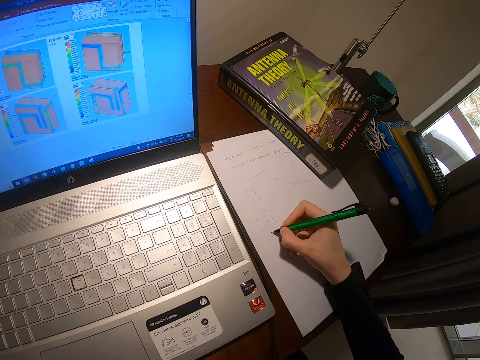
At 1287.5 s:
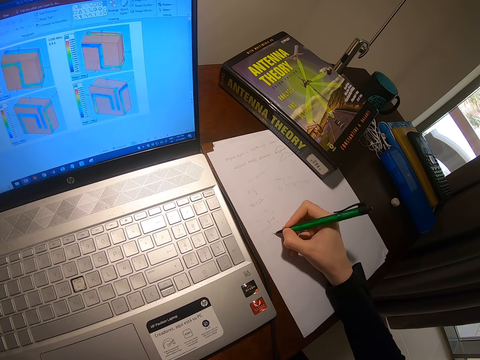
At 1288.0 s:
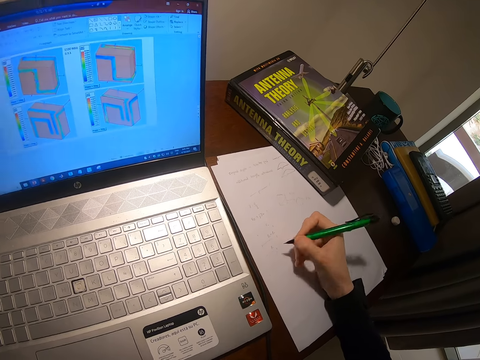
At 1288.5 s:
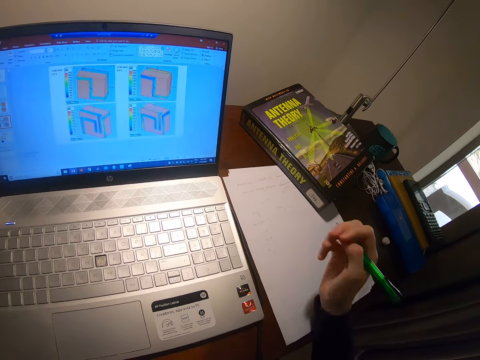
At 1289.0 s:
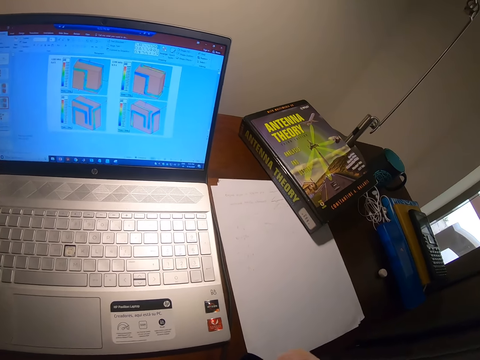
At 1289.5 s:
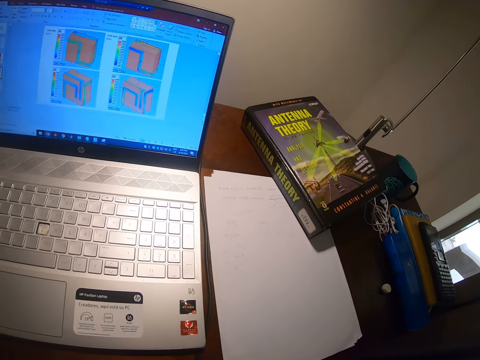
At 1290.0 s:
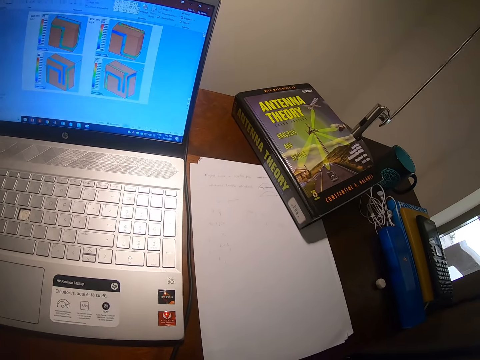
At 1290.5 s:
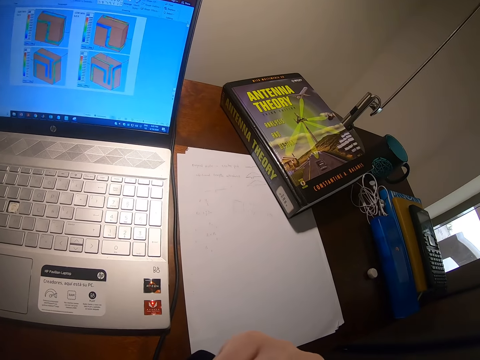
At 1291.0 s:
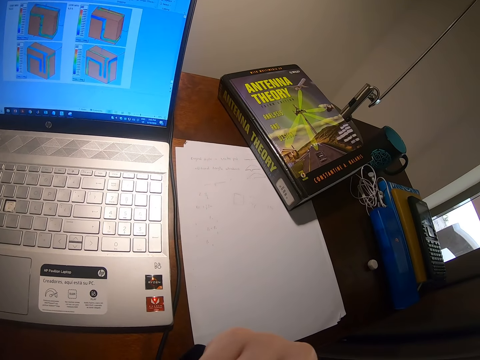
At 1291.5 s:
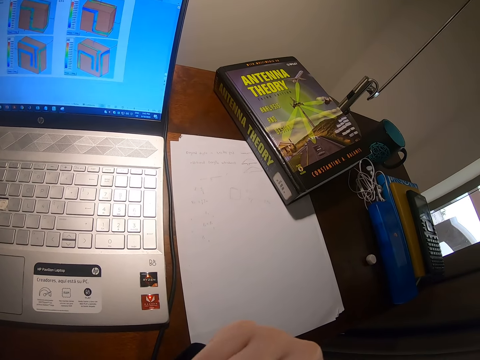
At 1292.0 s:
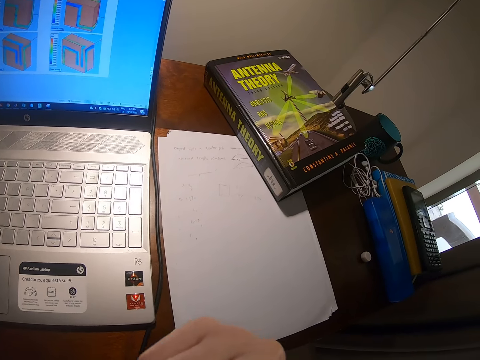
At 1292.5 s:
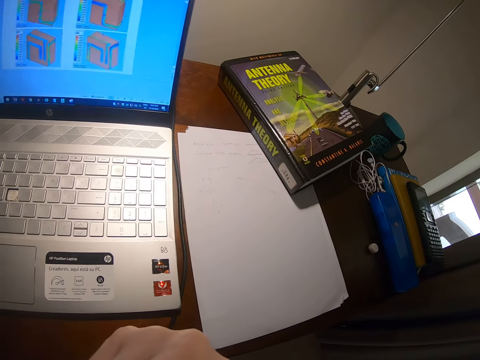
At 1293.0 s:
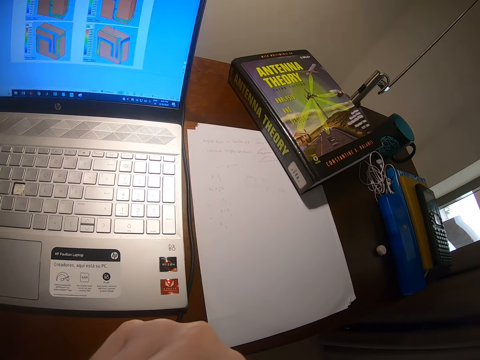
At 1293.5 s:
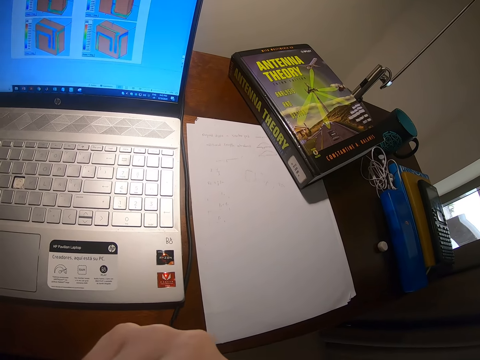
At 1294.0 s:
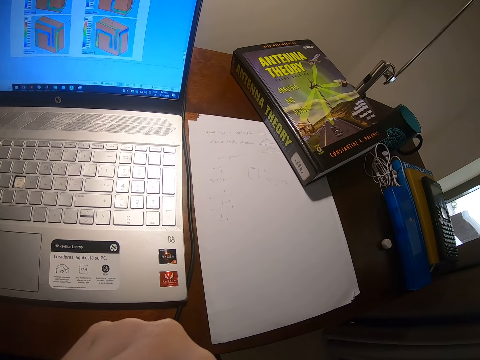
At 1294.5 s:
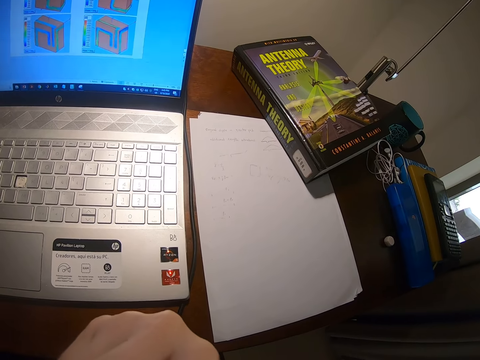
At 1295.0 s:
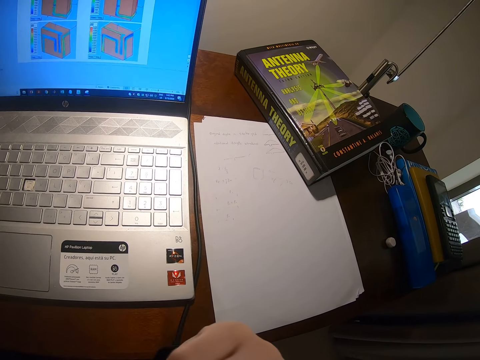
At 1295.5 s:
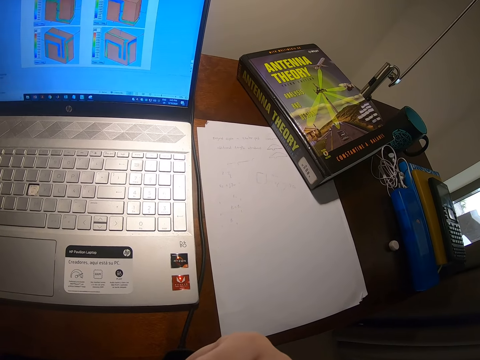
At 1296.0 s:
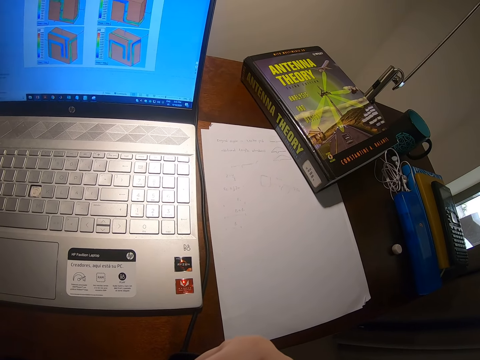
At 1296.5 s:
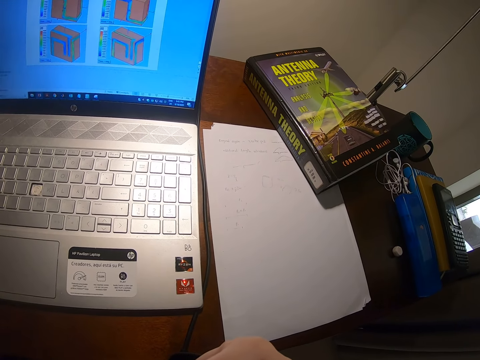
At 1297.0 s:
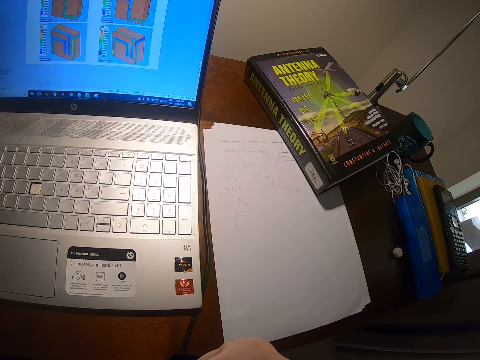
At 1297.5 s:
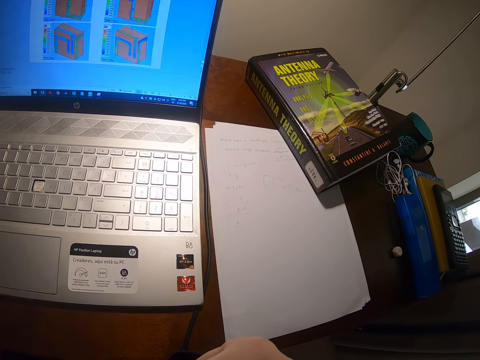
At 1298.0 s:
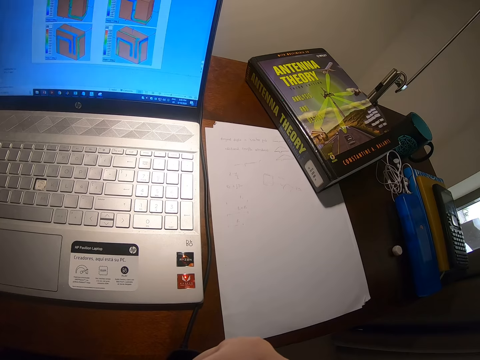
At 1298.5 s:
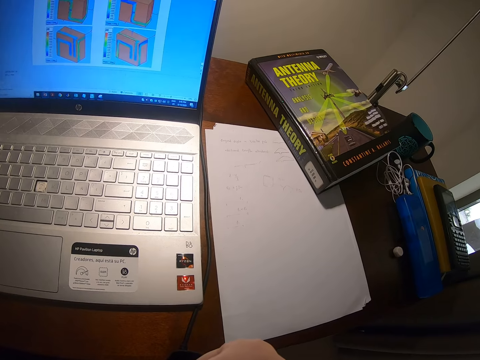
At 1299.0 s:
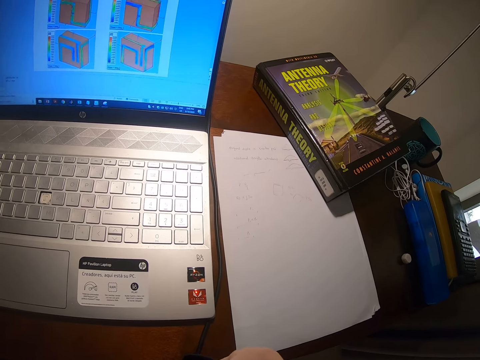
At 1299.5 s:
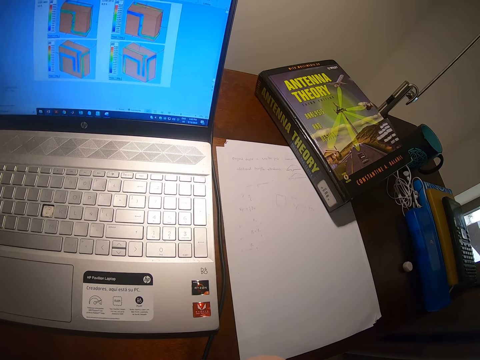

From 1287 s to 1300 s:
The camera wearer folds the hands. They stop writing. They look at the laptop.

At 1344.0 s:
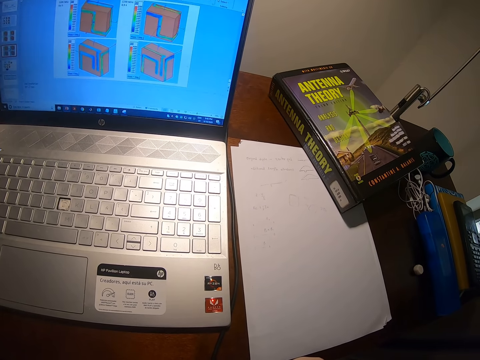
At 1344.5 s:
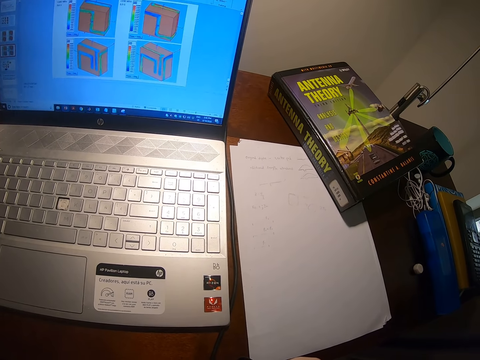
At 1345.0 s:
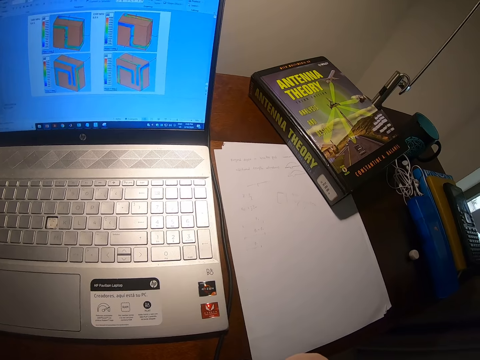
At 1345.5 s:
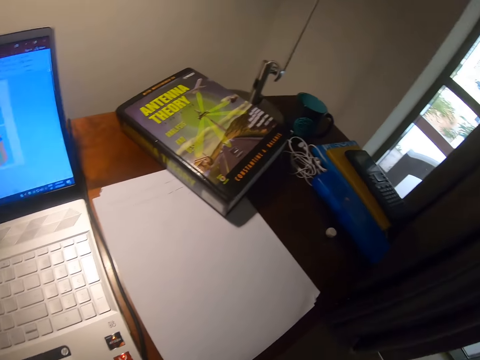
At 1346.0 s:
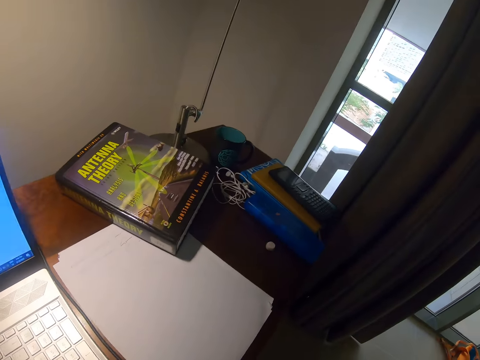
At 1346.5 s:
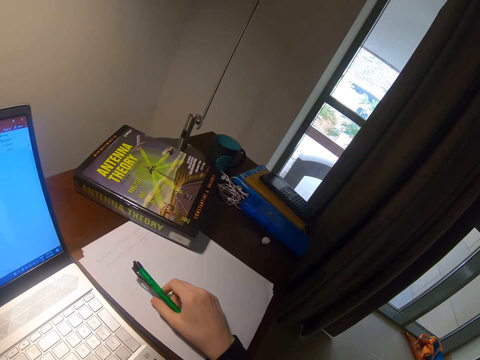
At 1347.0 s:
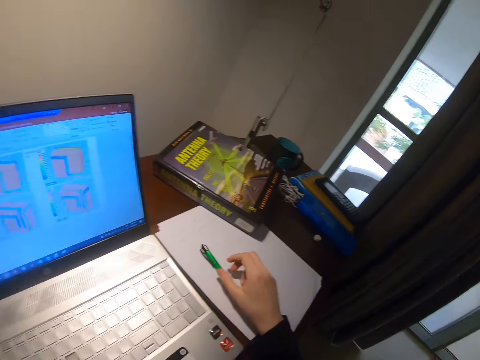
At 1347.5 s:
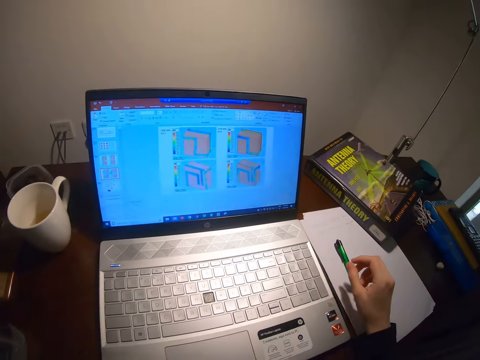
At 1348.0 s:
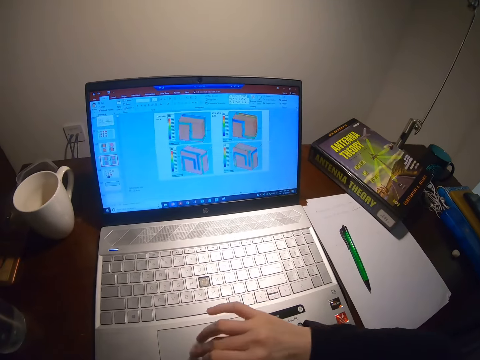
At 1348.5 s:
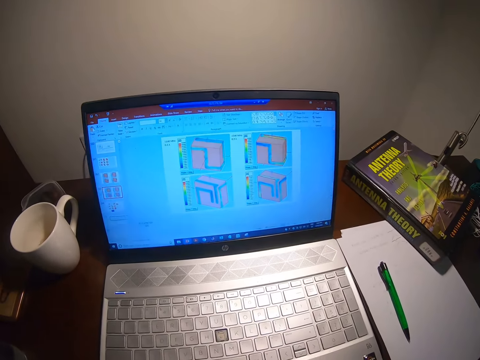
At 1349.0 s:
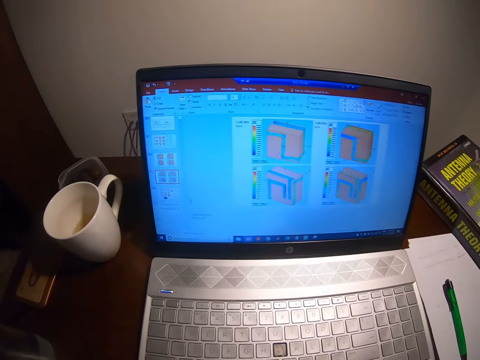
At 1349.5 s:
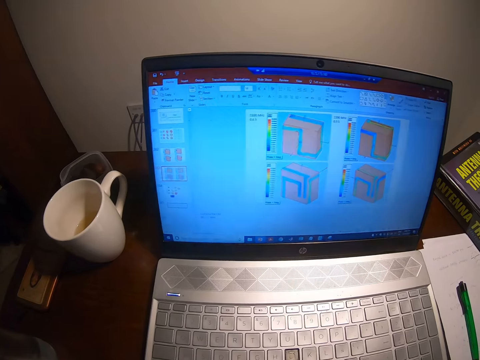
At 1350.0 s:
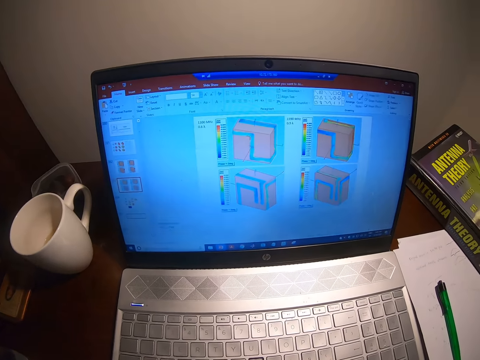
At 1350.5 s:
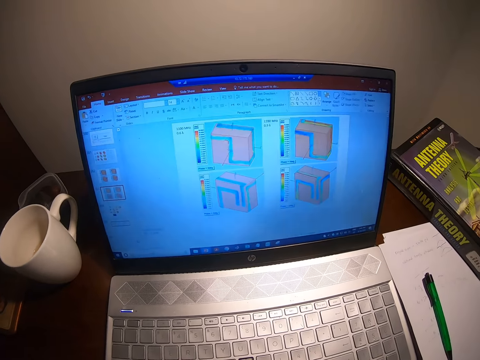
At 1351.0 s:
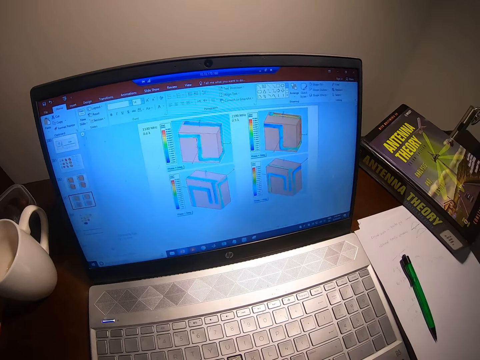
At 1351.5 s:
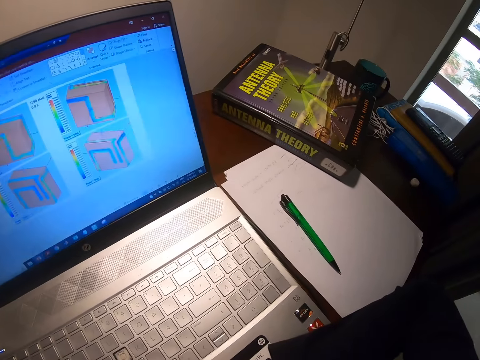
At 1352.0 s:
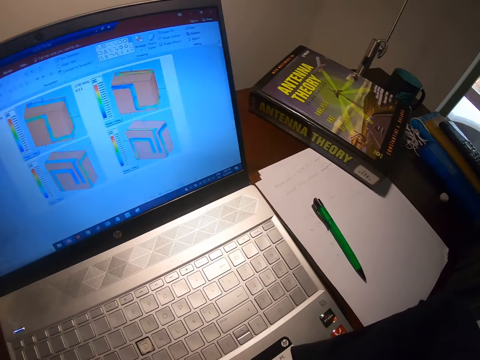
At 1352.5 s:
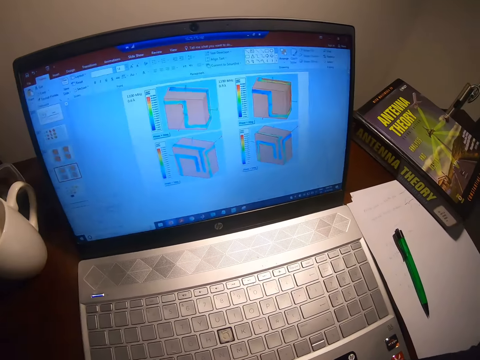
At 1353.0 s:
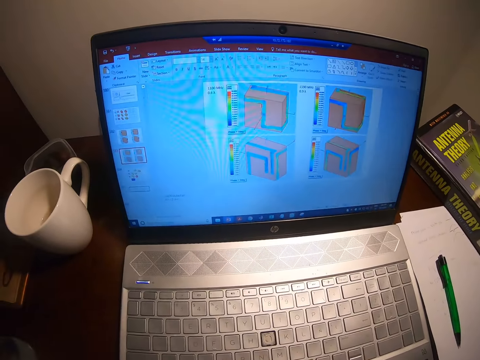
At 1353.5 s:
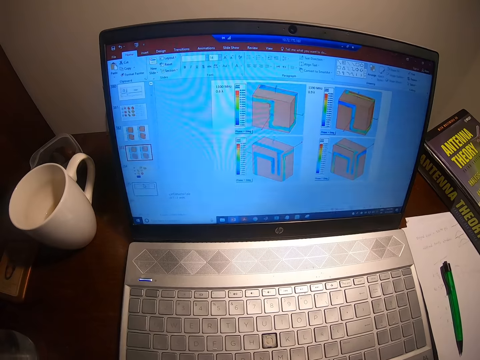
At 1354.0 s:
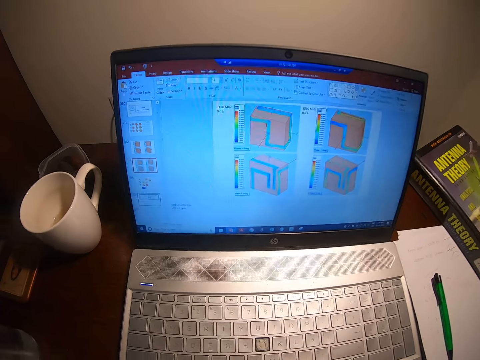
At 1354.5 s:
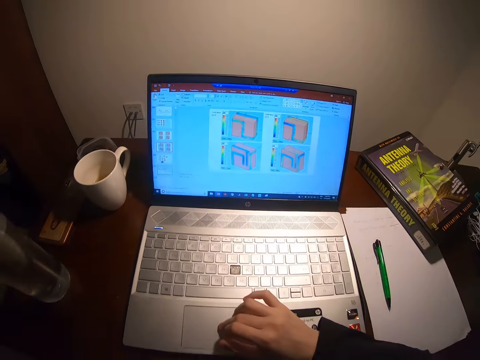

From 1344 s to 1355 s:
The camera wearer looks around the house. They put the pen down. They type on the laptop. They scroll the laptop.
